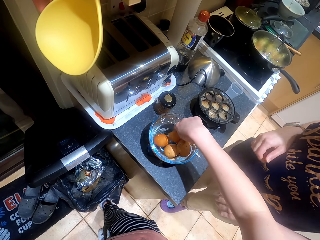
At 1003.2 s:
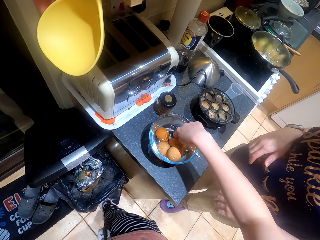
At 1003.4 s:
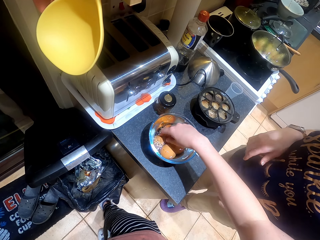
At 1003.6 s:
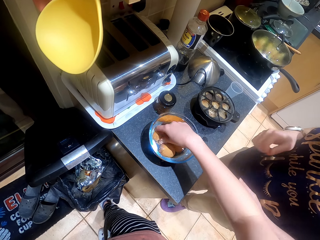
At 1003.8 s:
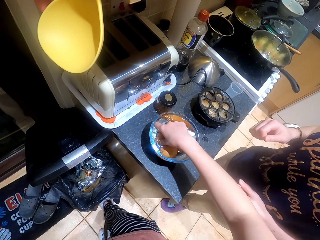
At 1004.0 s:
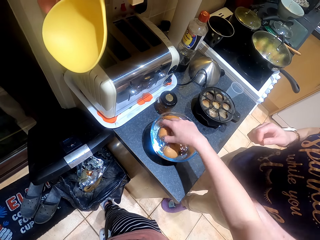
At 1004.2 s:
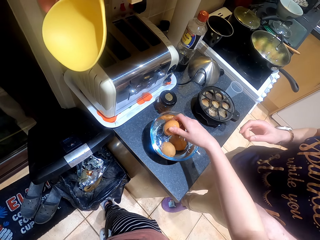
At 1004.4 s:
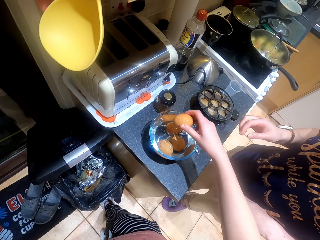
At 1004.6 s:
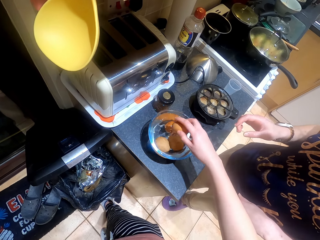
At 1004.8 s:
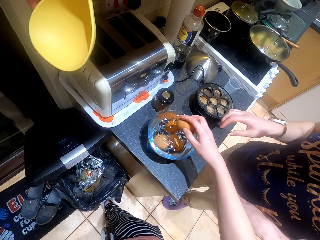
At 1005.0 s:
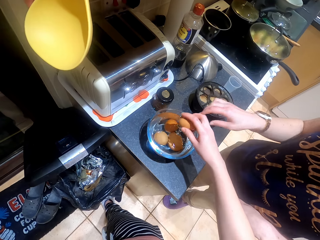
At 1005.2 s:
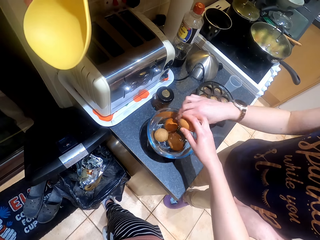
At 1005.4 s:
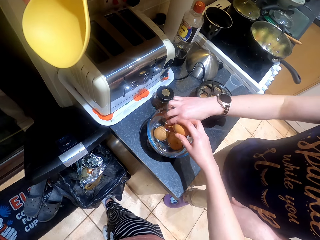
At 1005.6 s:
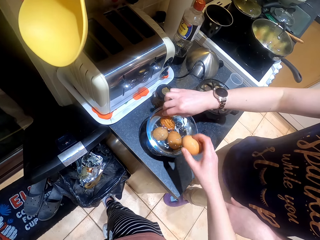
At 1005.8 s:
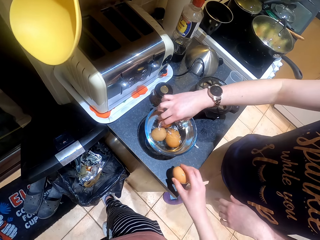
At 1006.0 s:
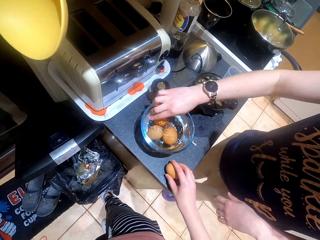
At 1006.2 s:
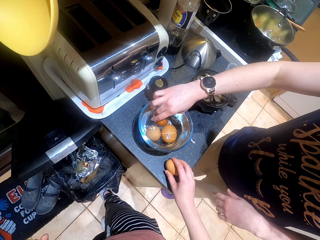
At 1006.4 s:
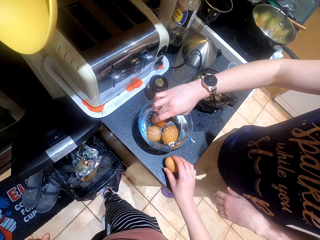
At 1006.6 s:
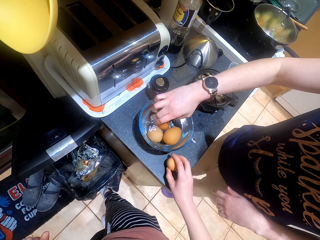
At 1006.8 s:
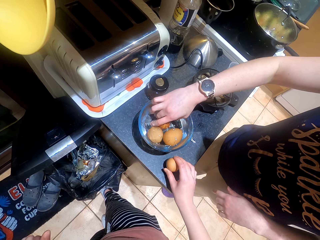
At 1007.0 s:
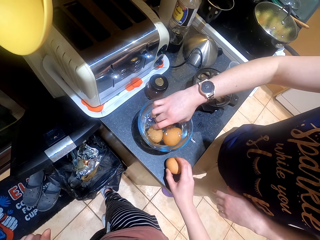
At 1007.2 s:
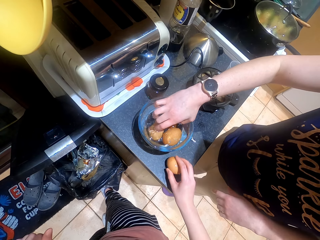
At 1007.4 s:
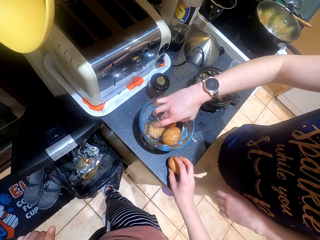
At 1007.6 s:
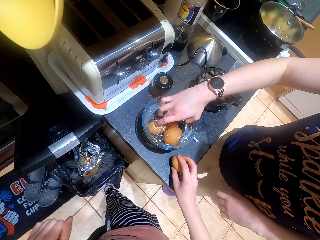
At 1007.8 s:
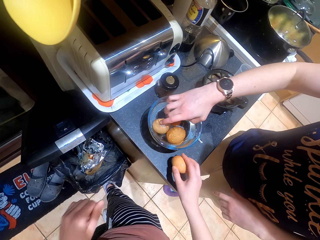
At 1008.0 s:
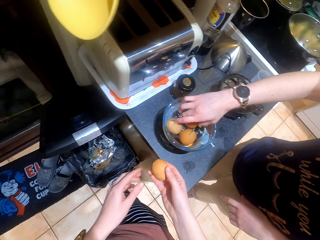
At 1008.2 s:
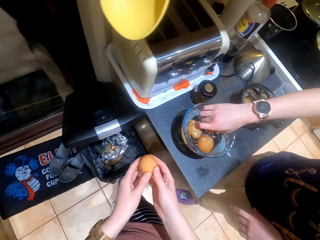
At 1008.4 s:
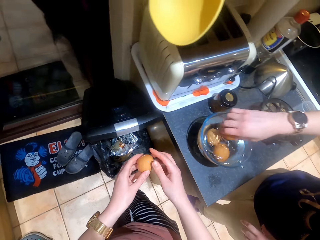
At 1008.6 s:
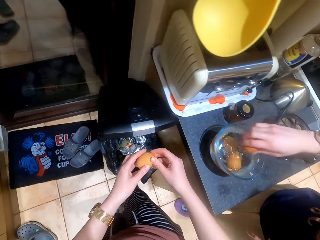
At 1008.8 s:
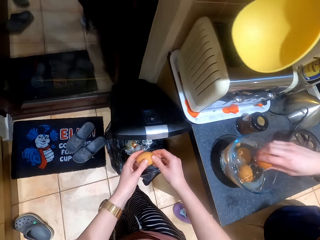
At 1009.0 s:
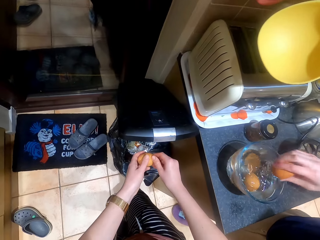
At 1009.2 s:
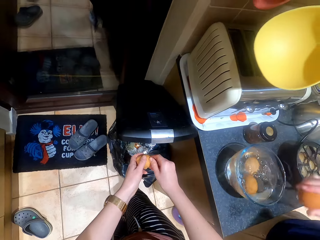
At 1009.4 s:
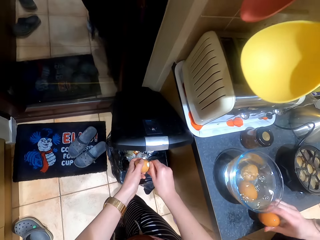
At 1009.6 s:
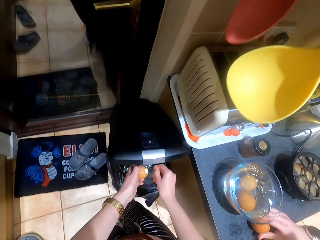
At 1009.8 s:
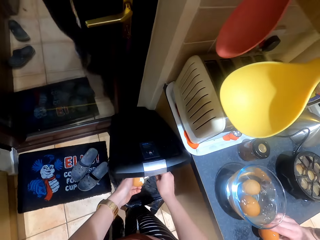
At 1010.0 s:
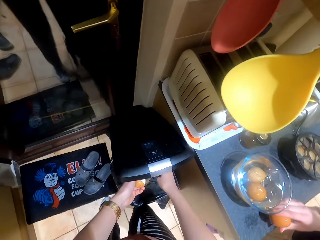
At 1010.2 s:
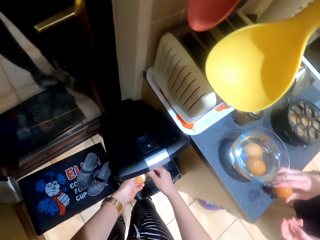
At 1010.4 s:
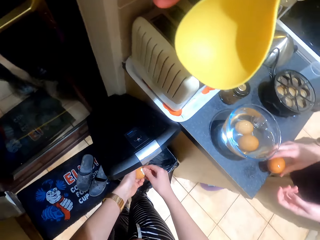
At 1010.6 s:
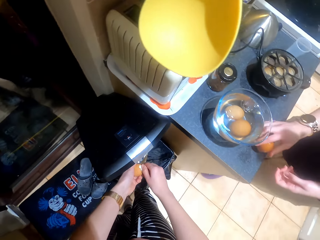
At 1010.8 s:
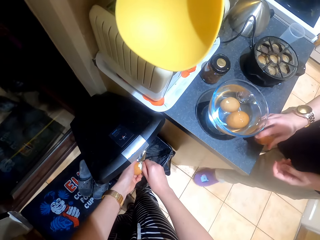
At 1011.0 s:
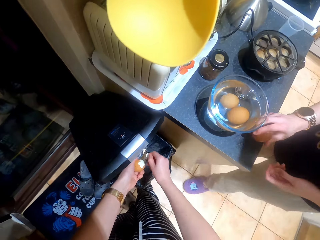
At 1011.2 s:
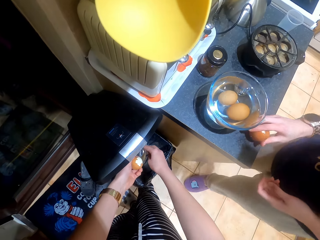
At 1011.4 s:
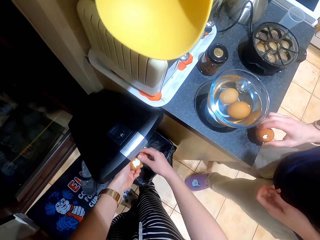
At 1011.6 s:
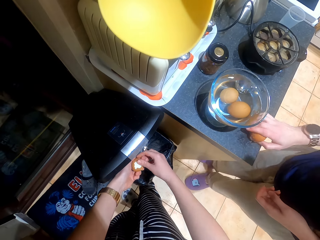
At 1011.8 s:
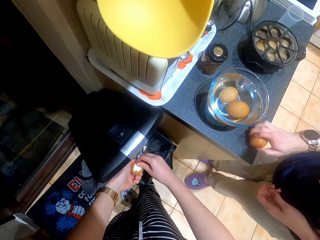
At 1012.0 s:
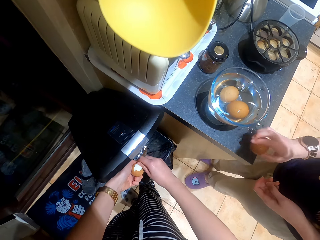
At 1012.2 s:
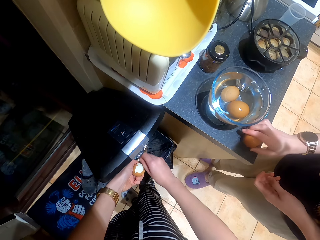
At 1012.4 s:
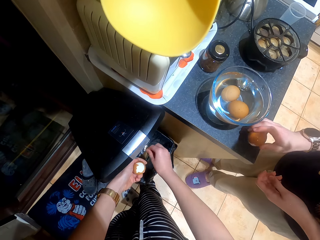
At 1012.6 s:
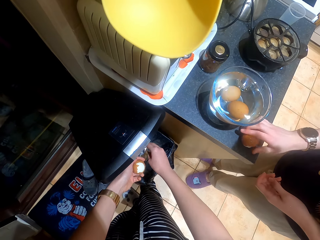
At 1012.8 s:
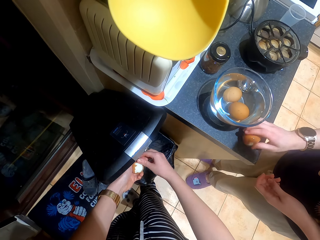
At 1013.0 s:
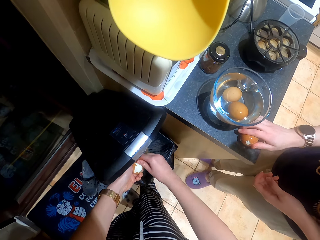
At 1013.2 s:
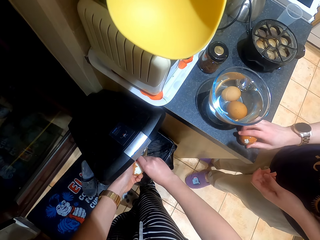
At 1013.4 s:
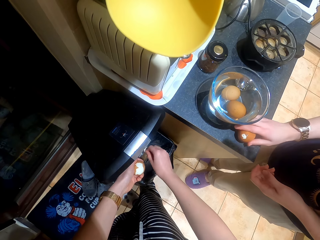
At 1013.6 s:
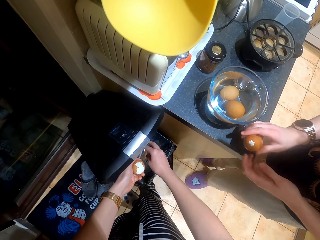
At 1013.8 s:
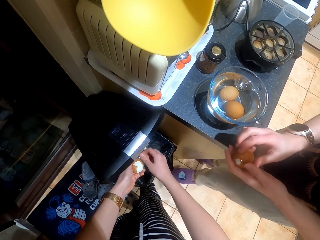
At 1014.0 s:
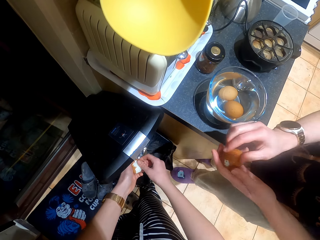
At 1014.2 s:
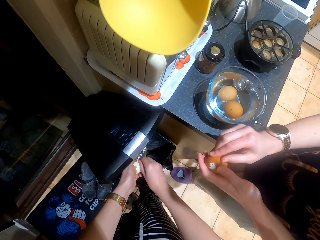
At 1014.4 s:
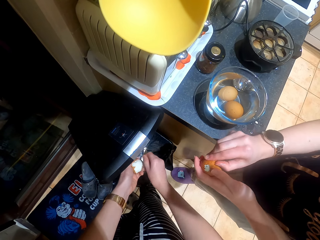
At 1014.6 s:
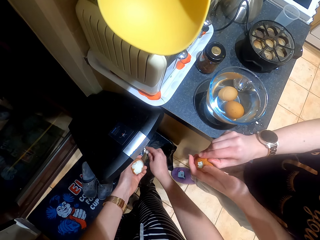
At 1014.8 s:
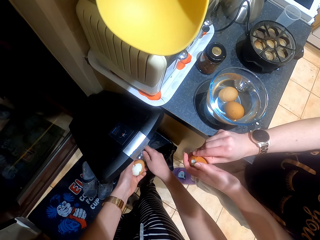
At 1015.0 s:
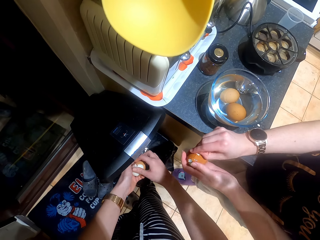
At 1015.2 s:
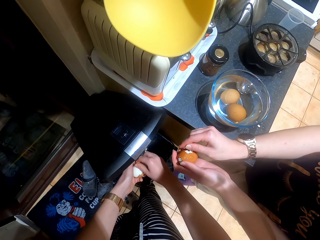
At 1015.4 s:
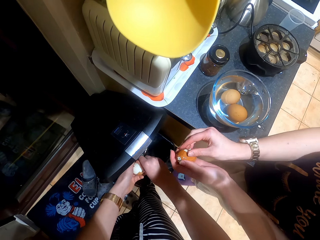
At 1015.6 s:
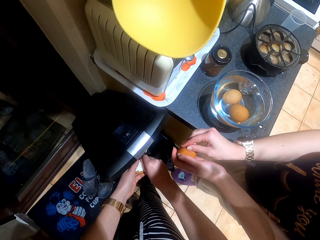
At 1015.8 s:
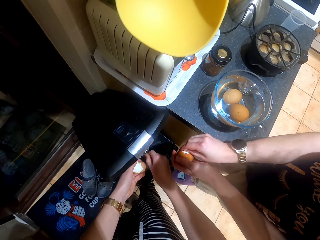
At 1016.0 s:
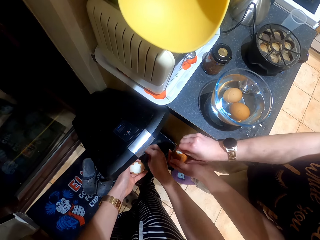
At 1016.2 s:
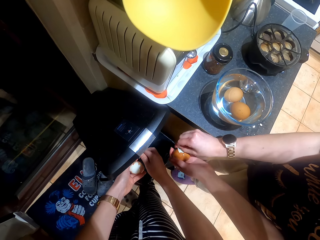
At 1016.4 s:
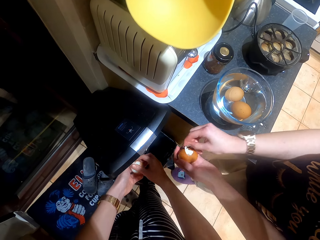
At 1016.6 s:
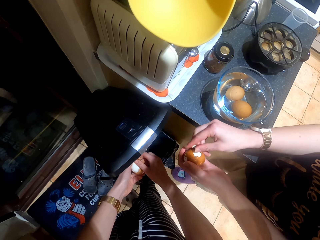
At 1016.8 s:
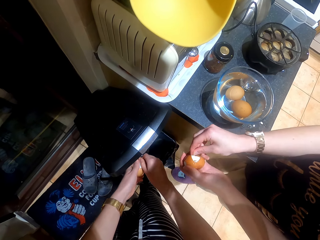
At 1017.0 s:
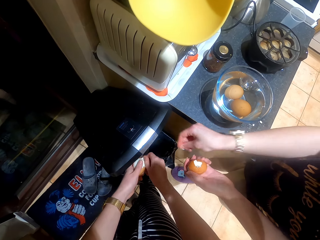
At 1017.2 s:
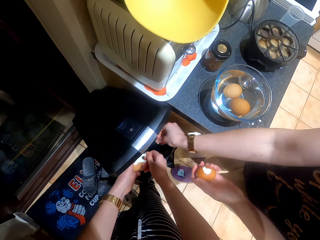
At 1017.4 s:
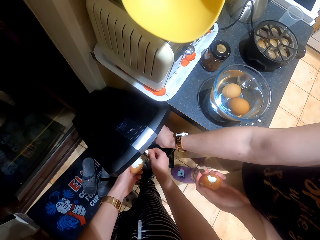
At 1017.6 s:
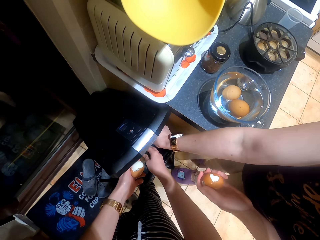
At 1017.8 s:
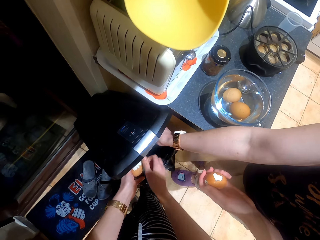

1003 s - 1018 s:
The camera wearer picks up an egg. A woman picks up an egg. The camera wearer hits the egg on the table. They peel the egg. The woman hits the egg on the table. The camera wearer puts the egg shell in the bin. The woman peels the egg and puts the egg shell in the bin.

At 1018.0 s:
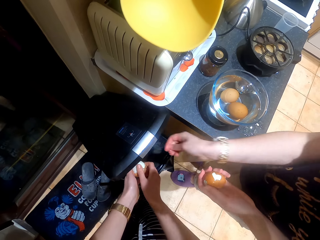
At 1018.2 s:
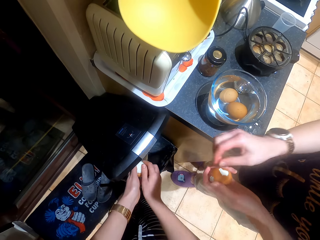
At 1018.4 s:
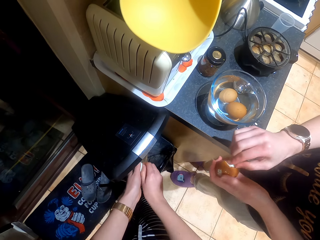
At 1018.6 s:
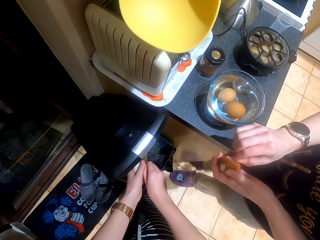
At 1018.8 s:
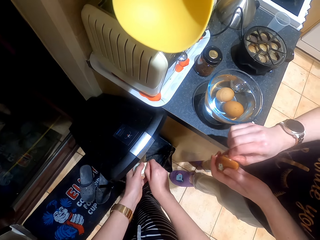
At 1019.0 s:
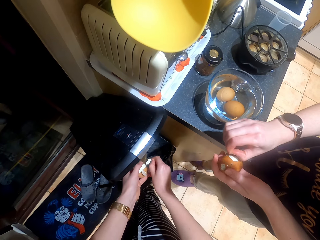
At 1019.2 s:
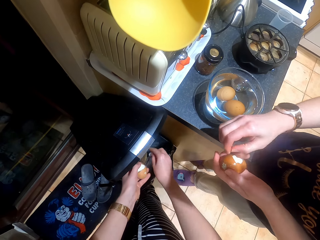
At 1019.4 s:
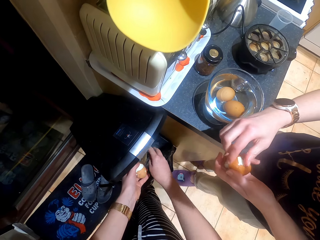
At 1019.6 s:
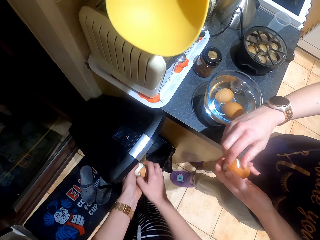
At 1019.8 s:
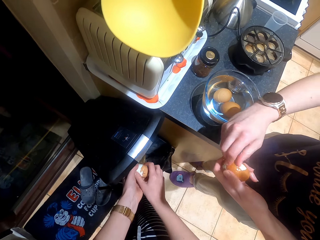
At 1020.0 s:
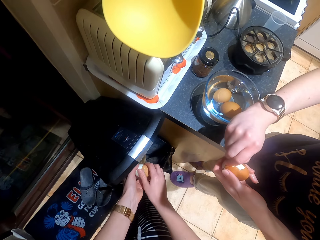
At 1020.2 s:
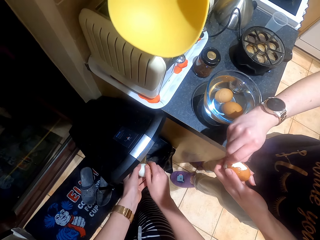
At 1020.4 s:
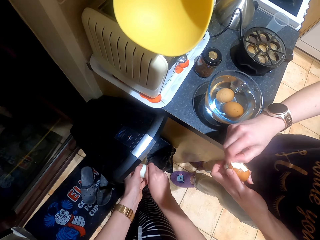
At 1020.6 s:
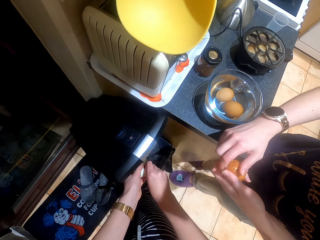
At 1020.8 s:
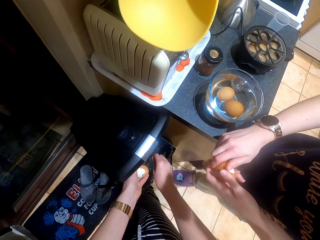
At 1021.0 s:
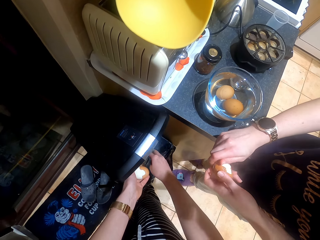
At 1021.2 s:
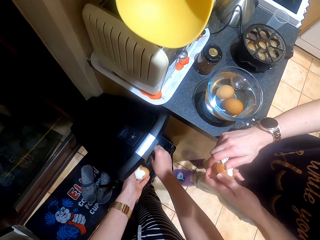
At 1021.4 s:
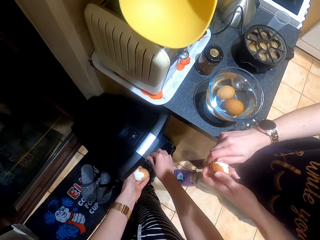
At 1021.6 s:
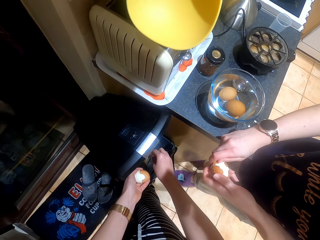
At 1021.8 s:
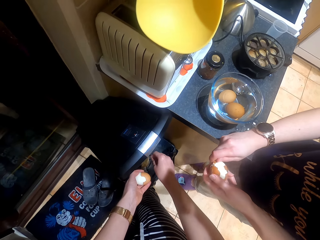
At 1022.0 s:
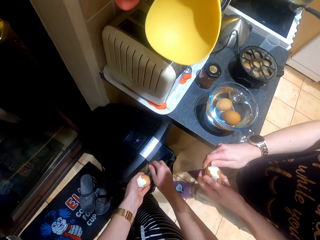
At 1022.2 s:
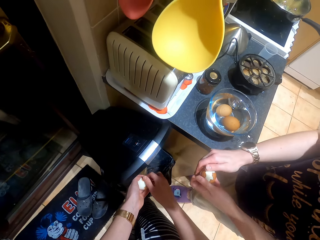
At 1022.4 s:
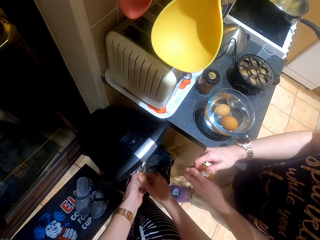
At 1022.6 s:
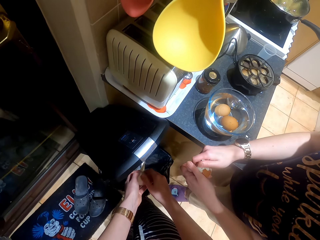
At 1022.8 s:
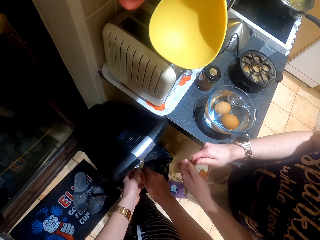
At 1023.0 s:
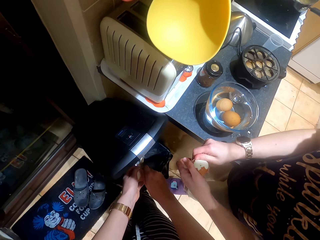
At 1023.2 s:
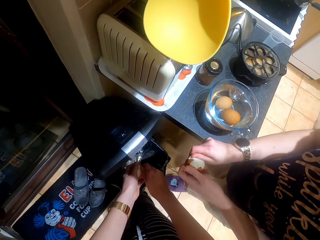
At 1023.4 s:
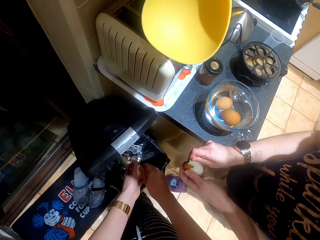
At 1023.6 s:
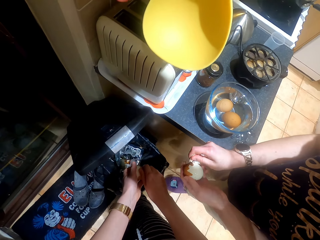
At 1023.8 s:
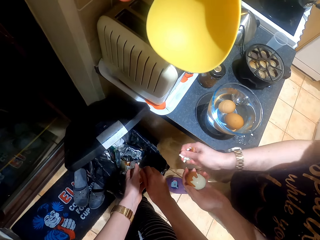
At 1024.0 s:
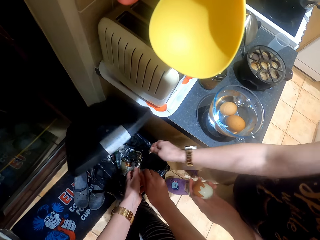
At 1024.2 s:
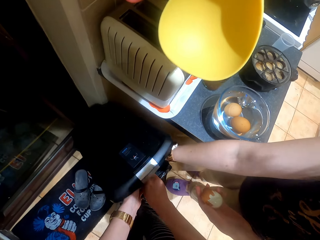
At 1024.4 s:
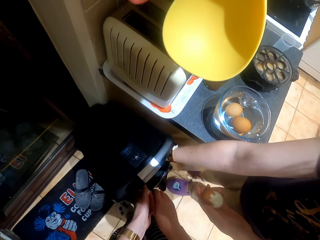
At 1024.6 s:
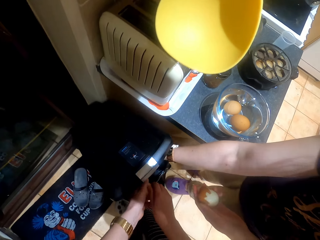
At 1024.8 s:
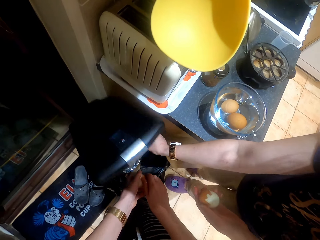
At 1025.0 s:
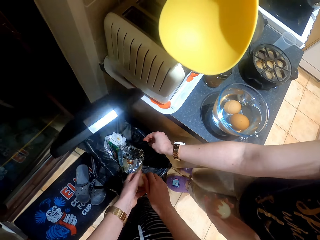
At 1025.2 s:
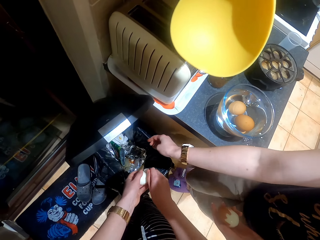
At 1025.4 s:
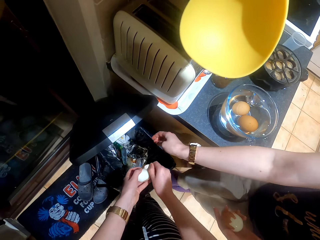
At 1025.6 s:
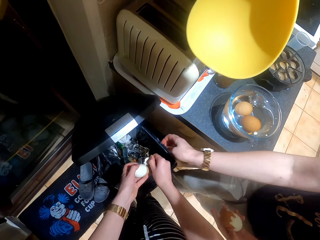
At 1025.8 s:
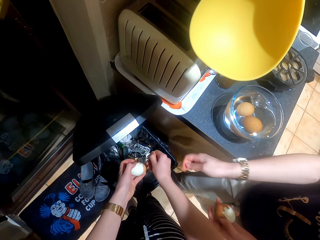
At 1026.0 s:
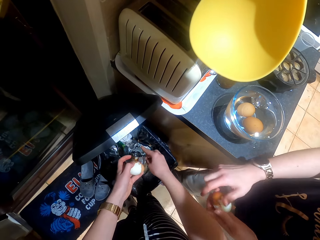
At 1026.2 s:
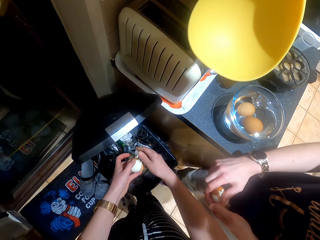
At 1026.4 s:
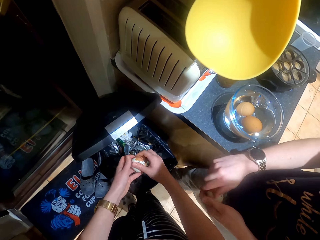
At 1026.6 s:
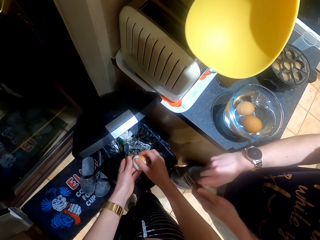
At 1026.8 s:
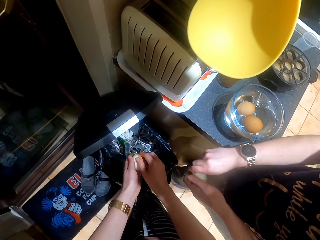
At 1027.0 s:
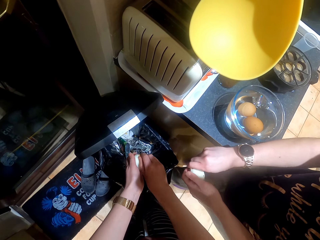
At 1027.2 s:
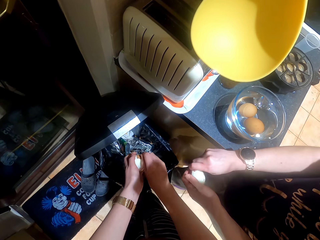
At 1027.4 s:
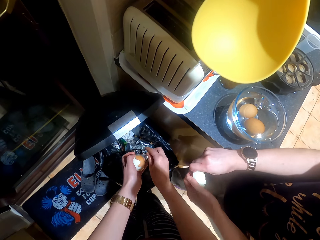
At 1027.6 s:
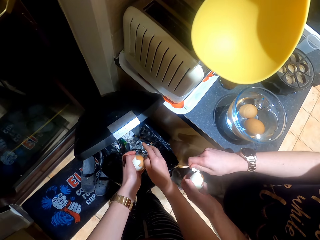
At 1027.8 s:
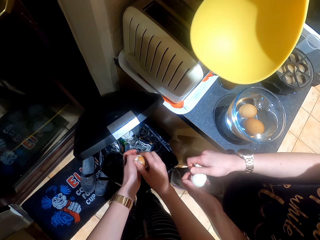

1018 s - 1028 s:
The camera wearer converses with a woman. The camera wearer and the woman put an egg shell in the bin.
